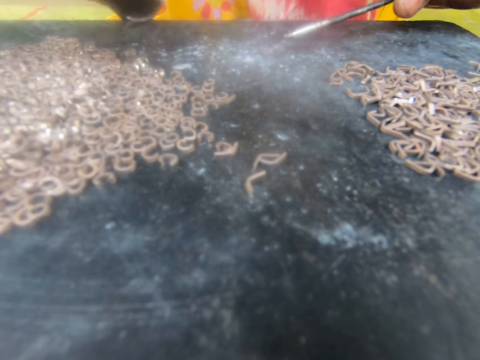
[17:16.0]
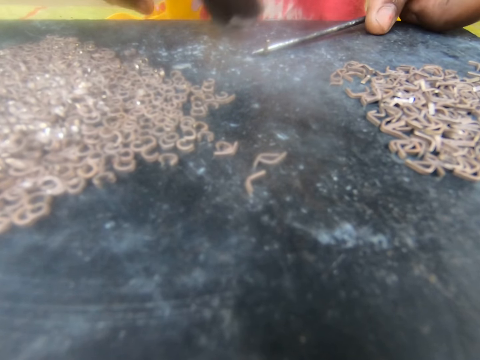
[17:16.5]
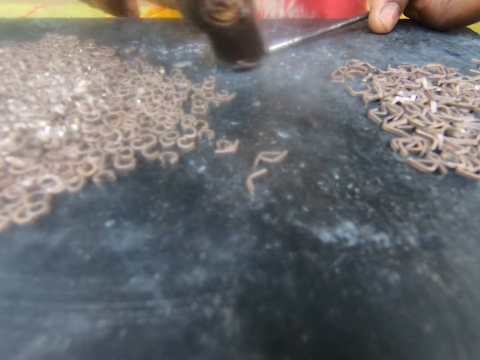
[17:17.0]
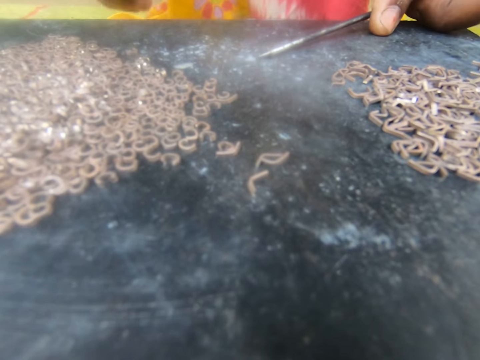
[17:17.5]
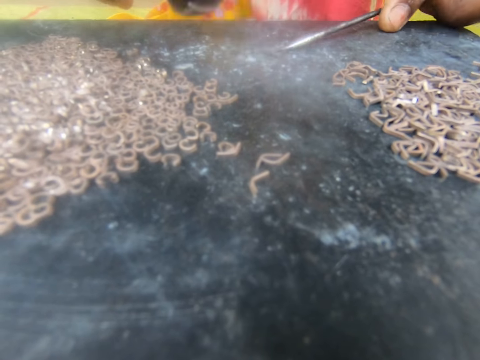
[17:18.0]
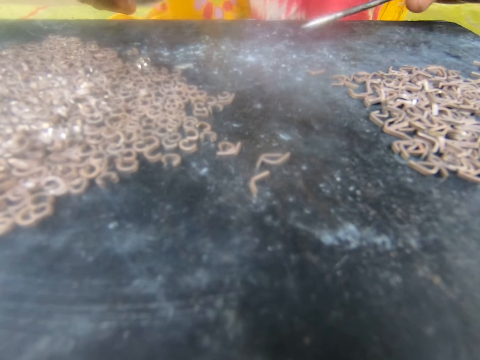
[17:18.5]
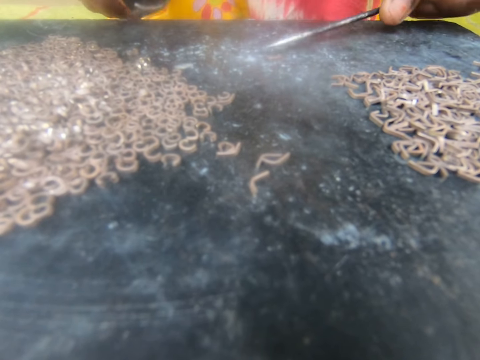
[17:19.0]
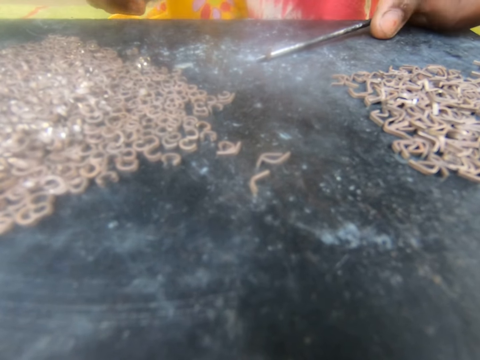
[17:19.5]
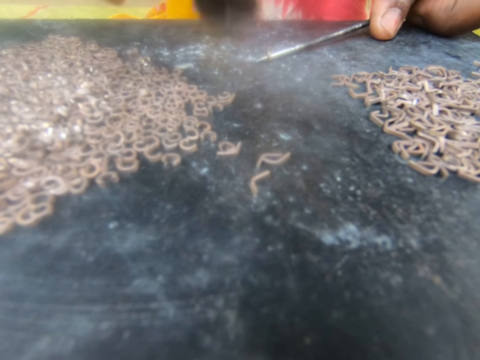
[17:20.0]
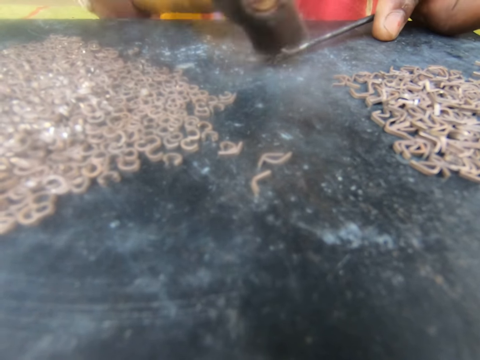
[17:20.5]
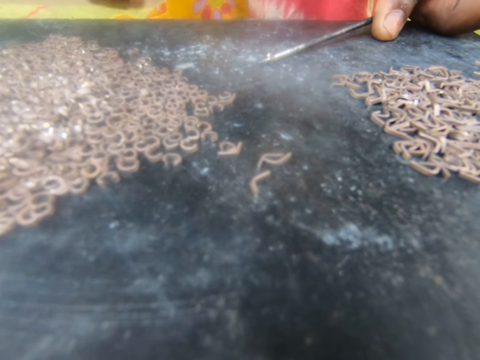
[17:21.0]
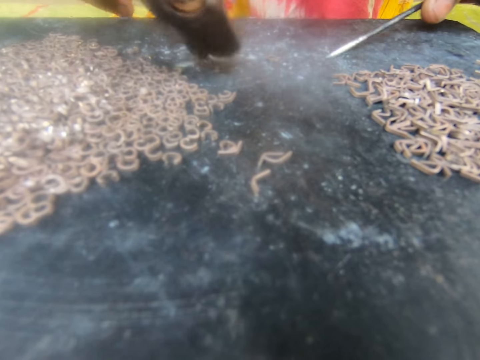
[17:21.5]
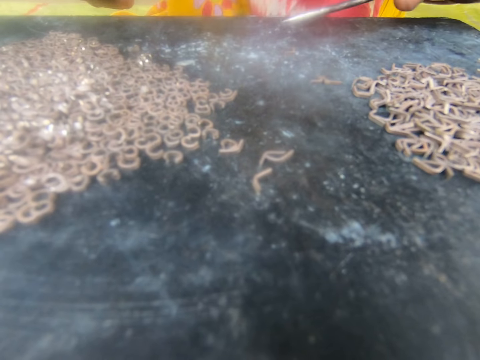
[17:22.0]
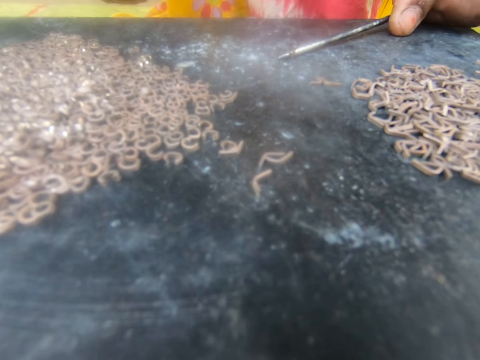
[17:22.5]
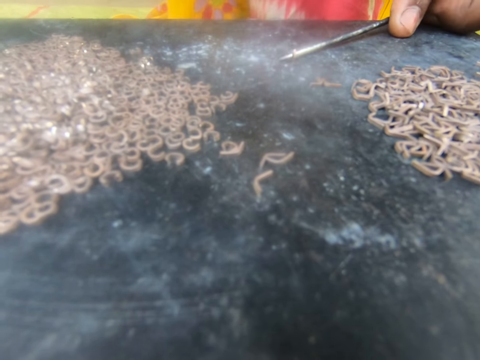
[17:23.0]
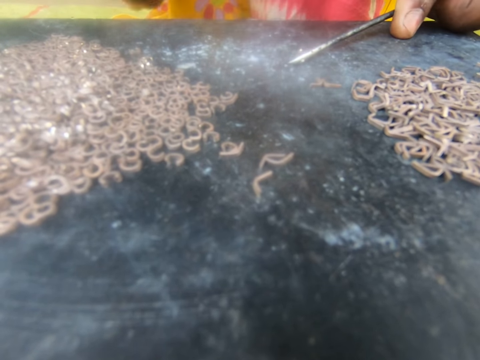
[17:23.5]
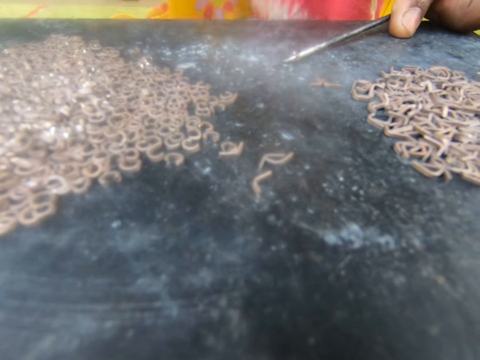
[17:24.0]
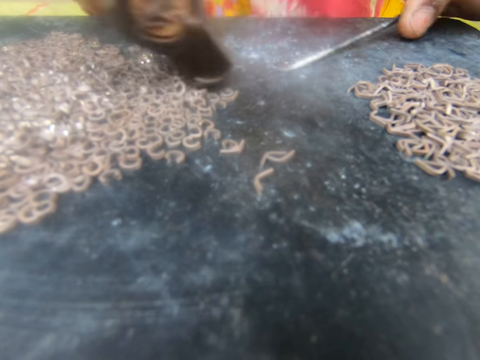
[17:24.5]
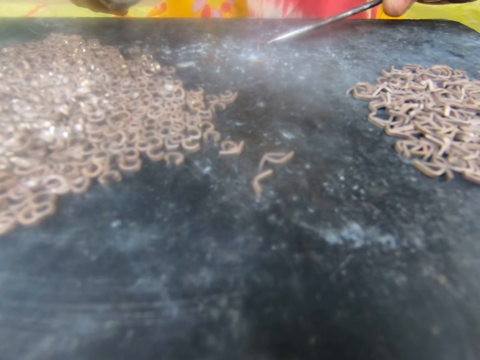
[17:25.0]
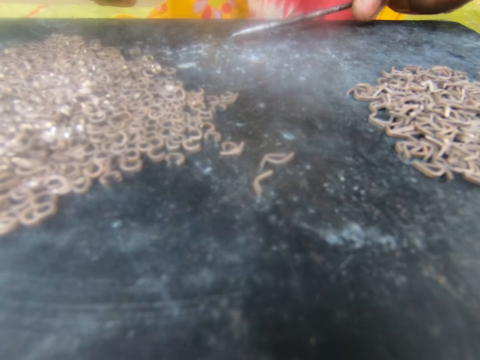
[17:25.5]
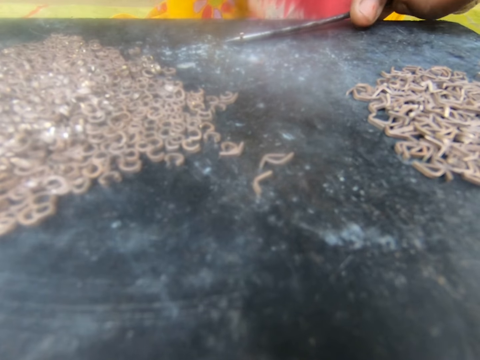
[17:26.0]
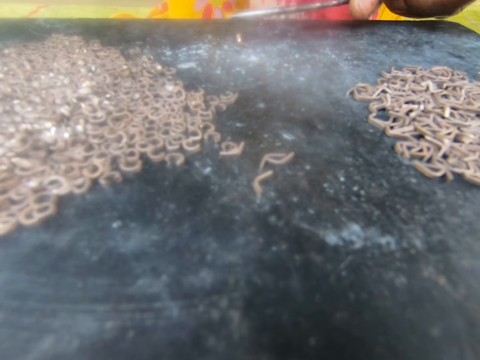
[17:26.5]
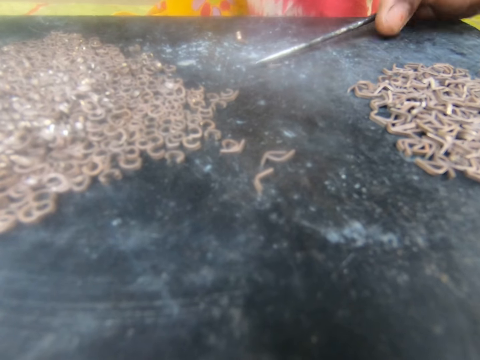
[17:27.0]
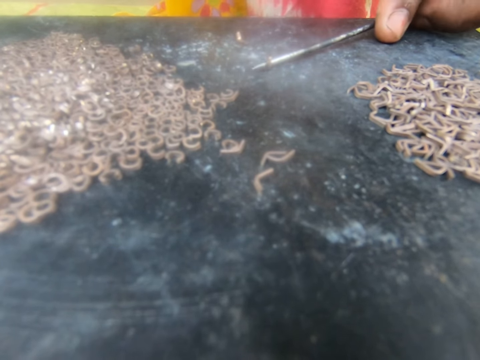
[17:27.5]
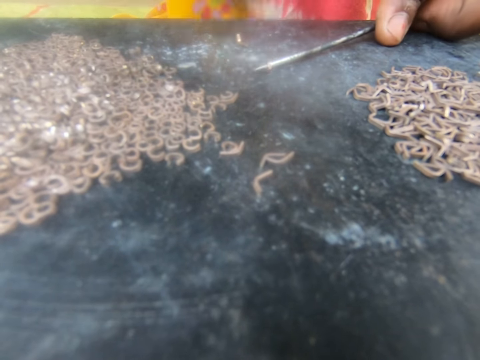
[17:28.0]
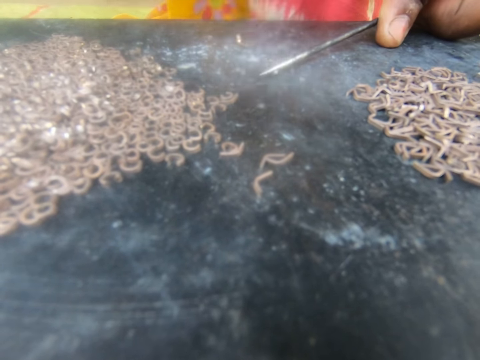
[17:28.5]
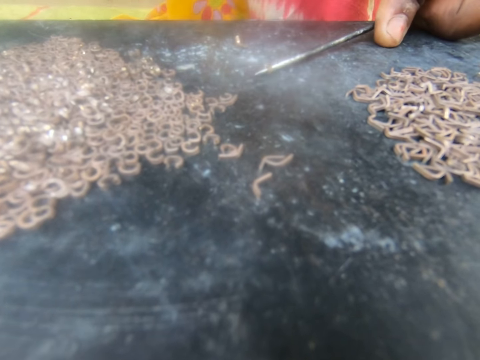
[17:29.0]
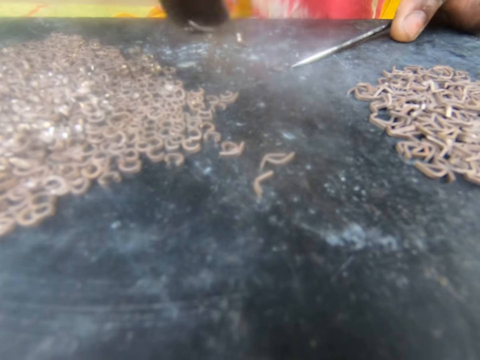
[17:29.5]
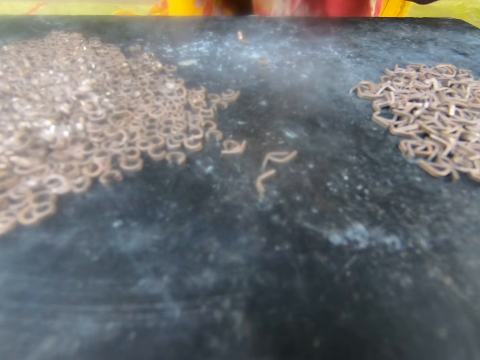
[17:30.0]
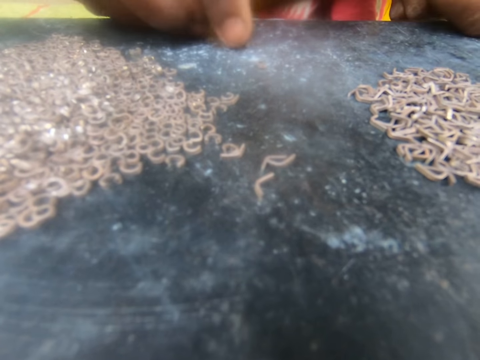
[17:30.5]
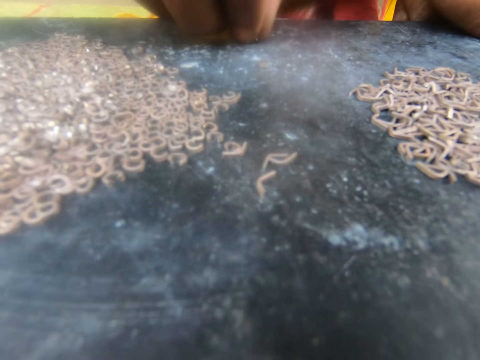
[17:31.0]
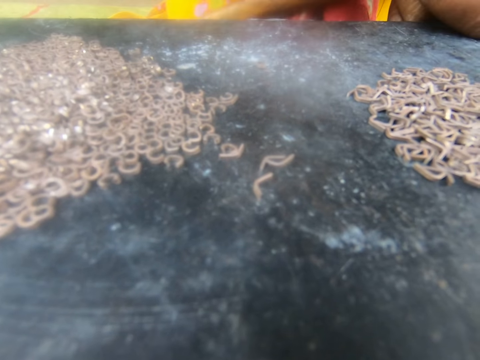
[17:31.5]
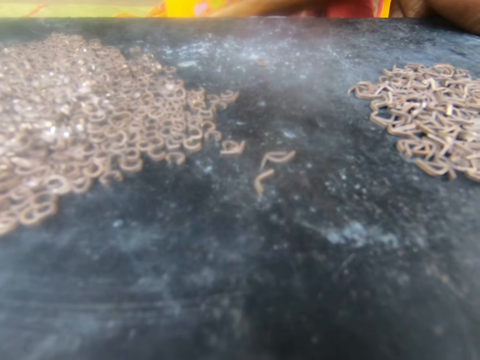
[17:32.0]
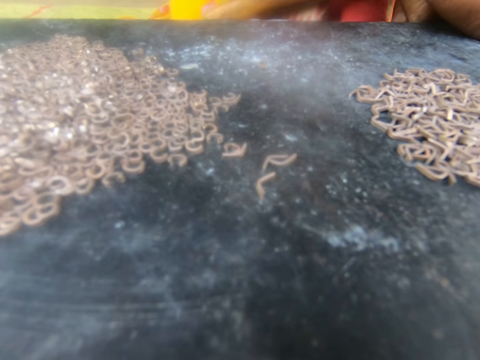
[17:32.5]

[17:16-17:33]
The camera wearer moves the metal with a hammer. They put the nail on the metal. They hit the metal with the hammer. They move the metal with the hammer. They put the nail on the metal. They hit the metal with the hammer. They move the metal with the hammer. They put the nail on the metal. They hit the metal with the hammer. They move the metal with the hammer. They put the nail on the metal. They hit the metal with the hammer. They pick up a metal from the table.

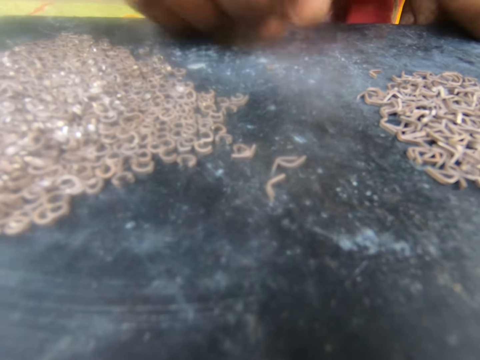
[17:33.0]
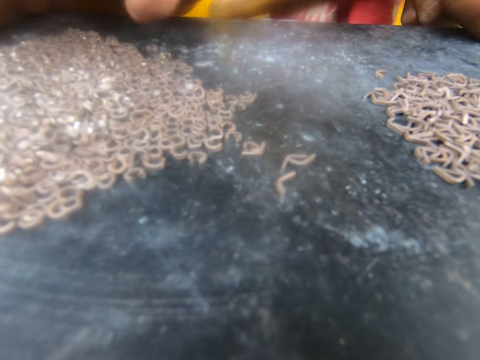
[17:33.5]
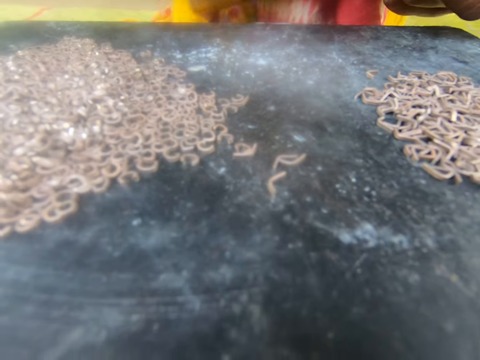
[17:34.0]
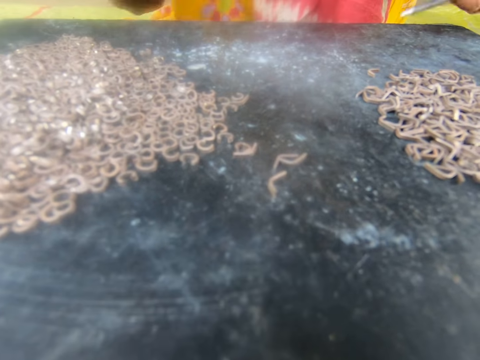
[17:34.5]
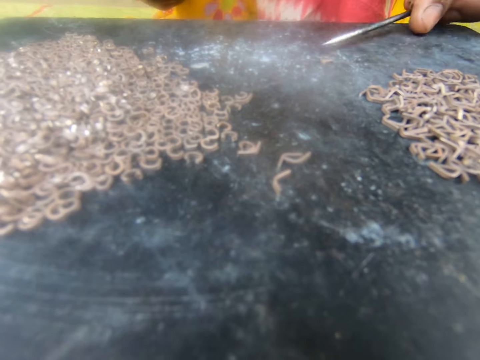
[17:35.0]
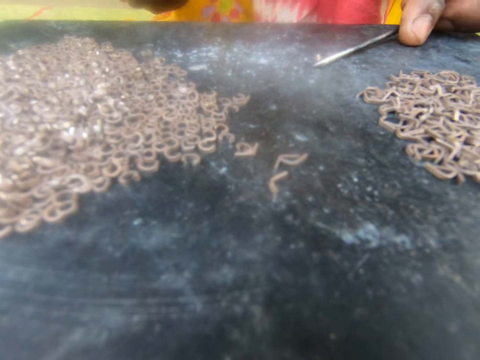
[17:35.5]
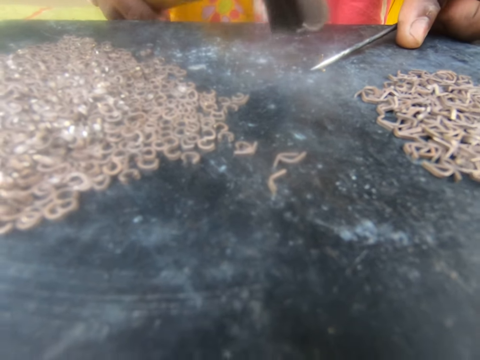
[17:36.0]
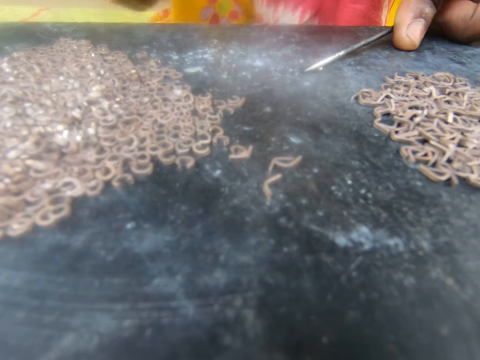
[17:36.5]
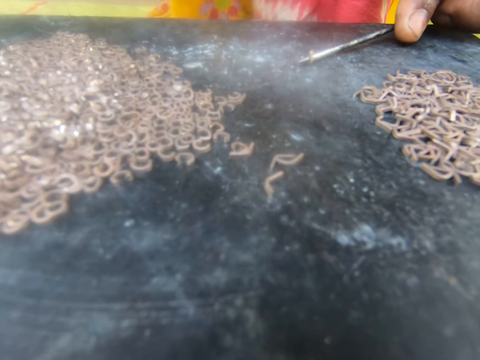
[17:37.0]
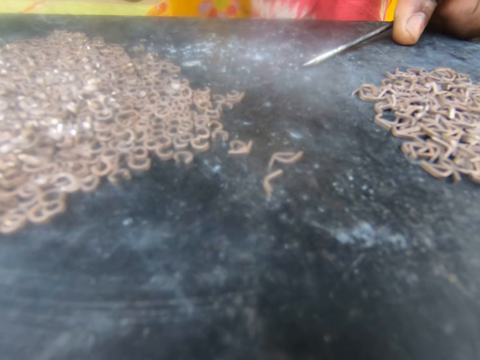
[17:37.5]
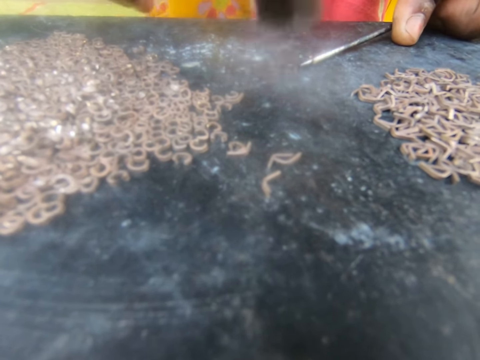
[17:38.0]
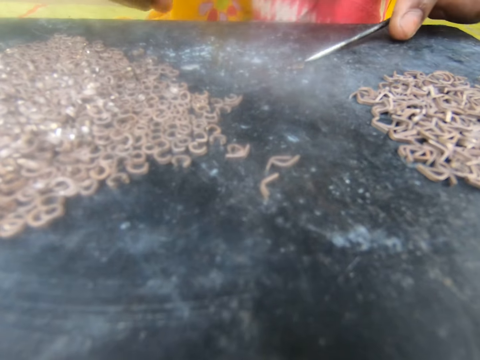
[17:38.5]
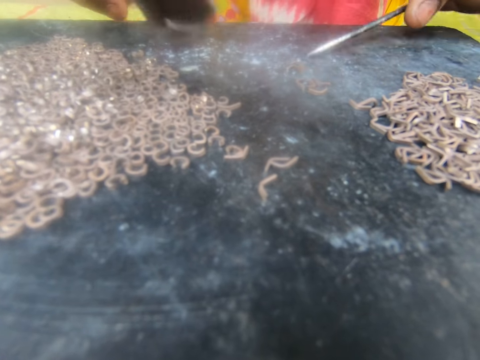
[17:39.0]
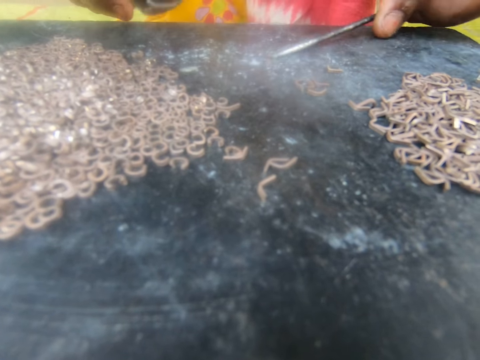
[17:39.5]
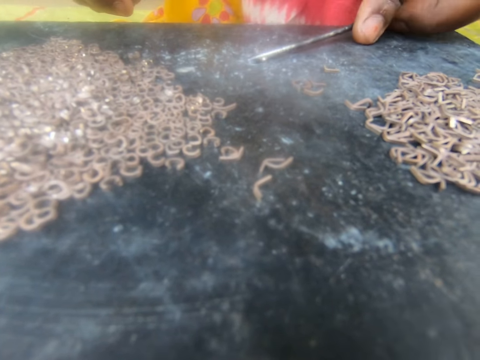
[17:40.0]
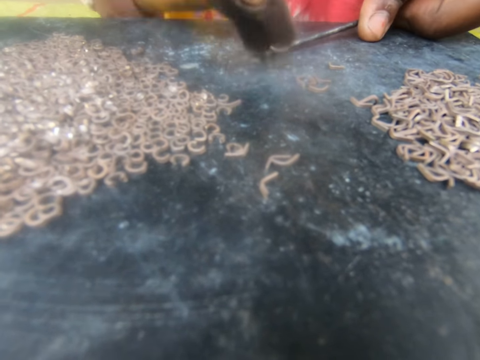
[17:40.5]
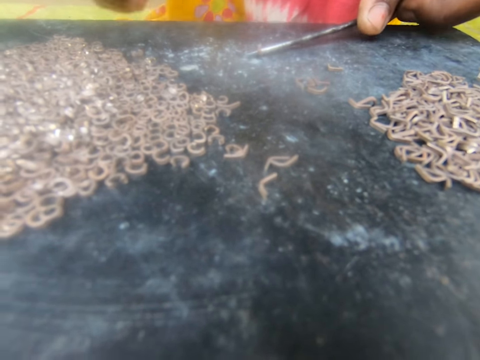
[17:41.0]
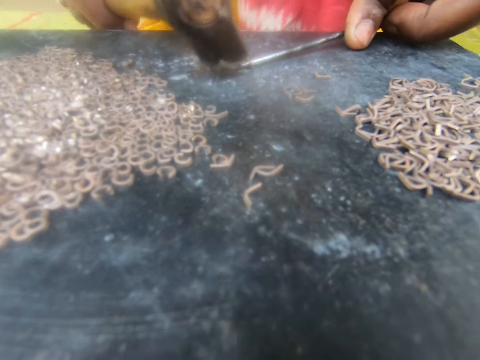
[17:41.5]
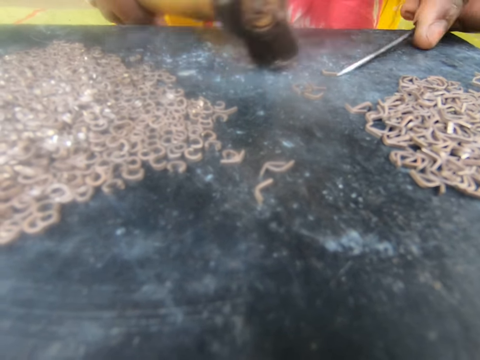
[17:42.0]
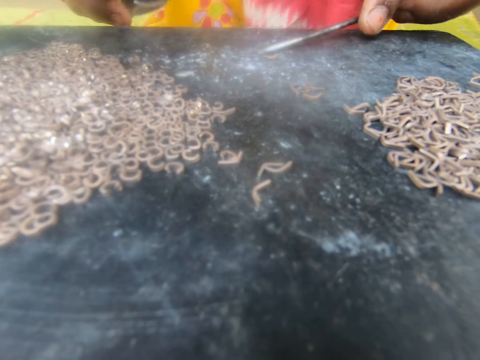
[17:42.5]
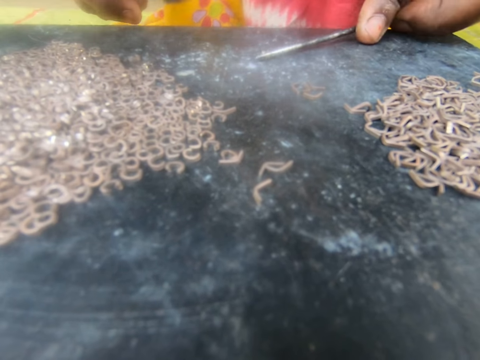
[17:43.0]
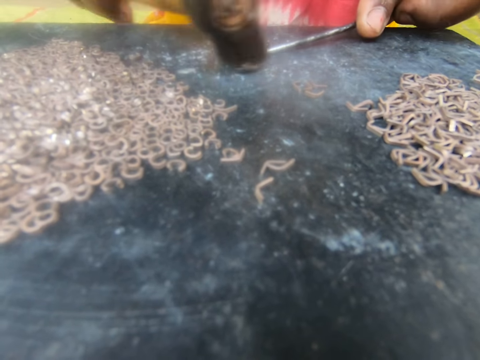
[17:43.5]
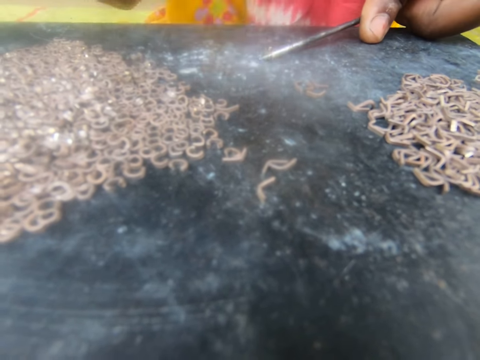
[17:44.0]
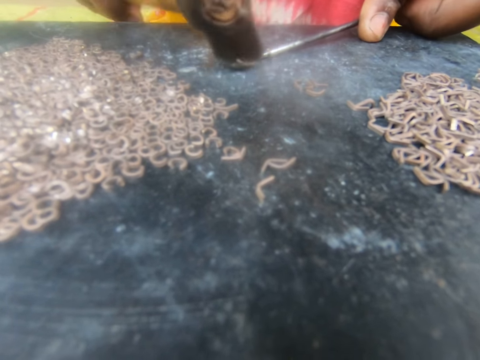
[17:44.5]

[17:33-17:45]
The camera wearer puts the metal on the table. They remove the nails with the hand. They put the nail on the metal. They hit the metal with a hammer. They move the metal with the hammer. They put the nail on the metal. They hit the metal with the hammer. They move the metal with the hammer. They put the nail on the metal. They hit the metal with the hammer.
